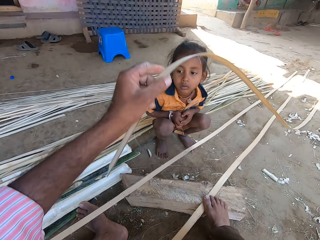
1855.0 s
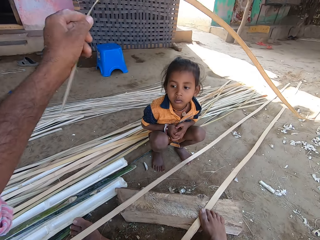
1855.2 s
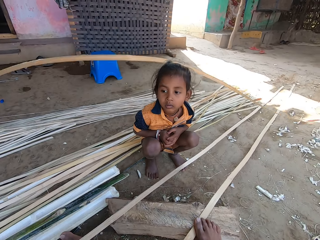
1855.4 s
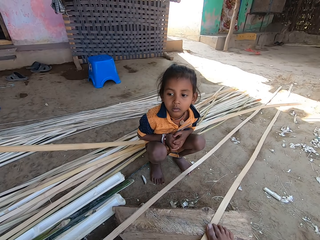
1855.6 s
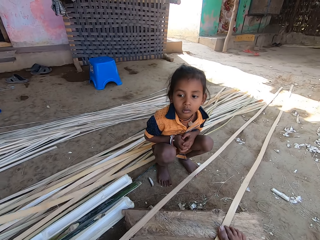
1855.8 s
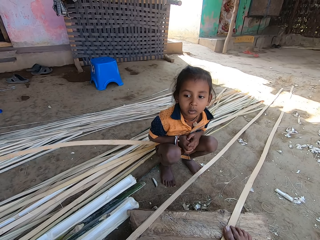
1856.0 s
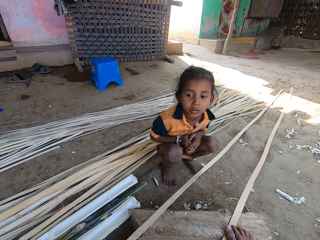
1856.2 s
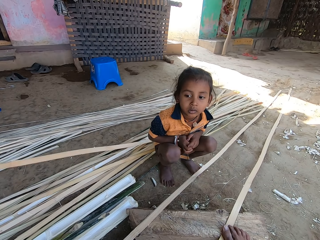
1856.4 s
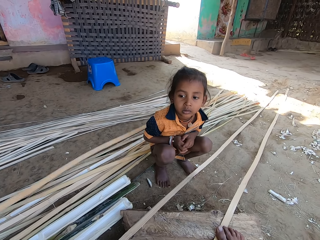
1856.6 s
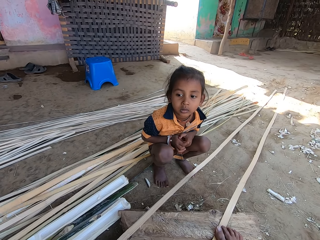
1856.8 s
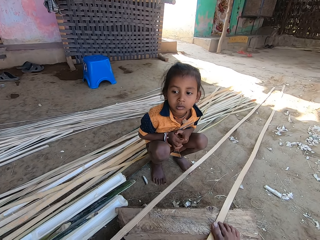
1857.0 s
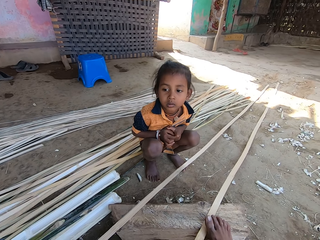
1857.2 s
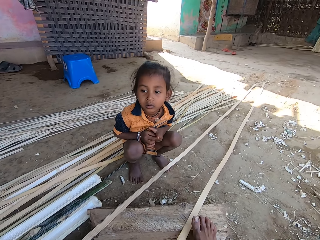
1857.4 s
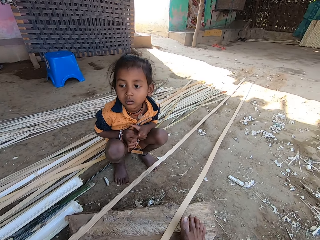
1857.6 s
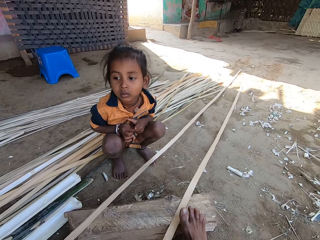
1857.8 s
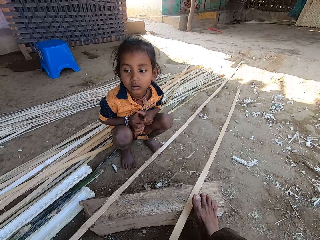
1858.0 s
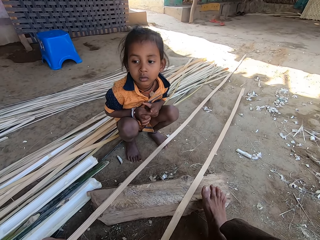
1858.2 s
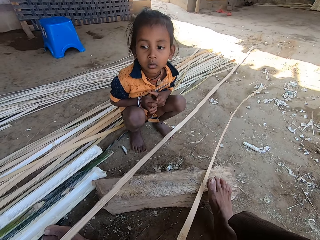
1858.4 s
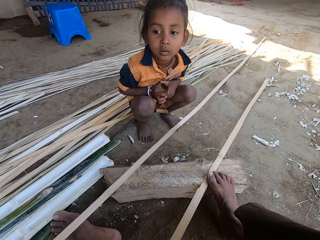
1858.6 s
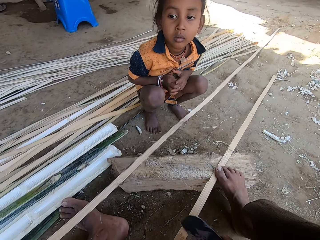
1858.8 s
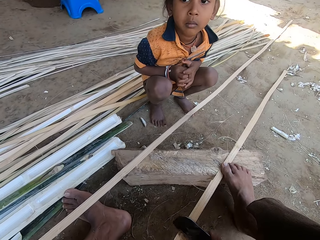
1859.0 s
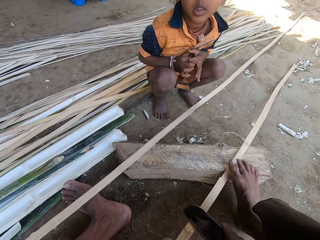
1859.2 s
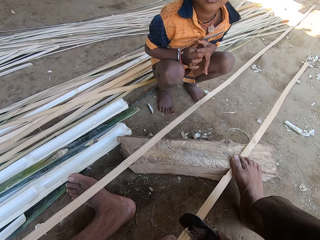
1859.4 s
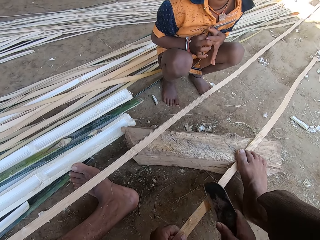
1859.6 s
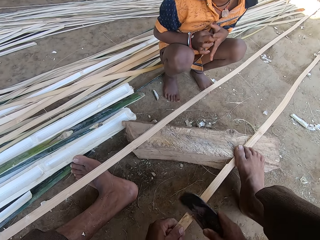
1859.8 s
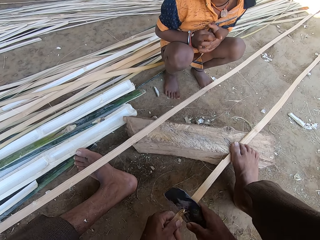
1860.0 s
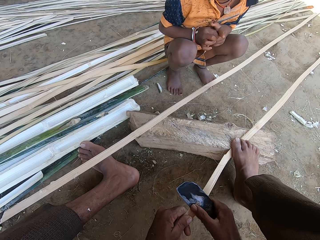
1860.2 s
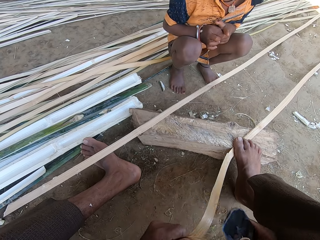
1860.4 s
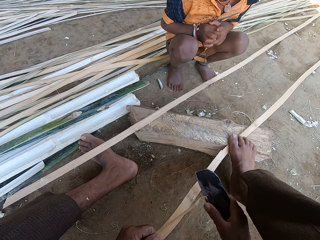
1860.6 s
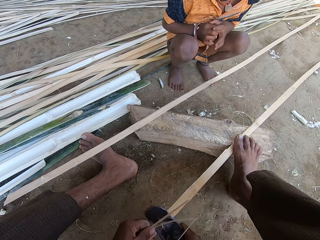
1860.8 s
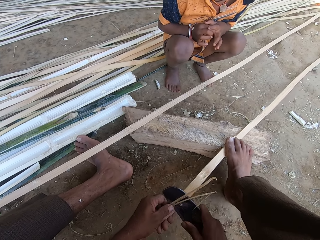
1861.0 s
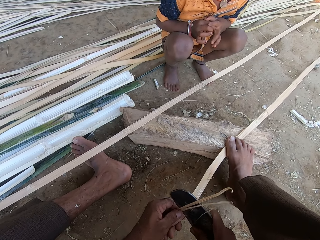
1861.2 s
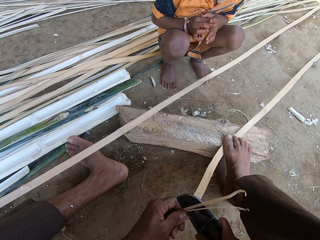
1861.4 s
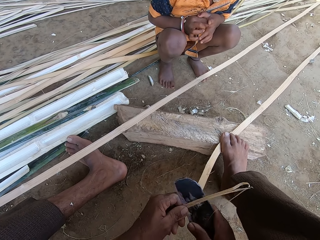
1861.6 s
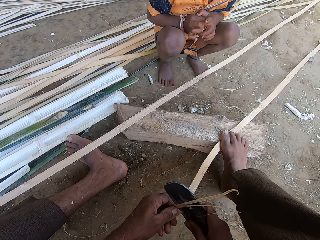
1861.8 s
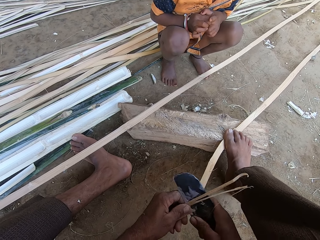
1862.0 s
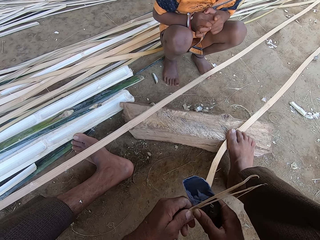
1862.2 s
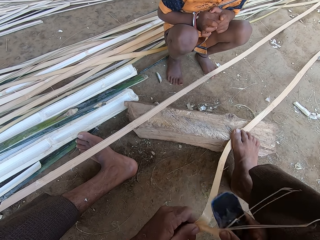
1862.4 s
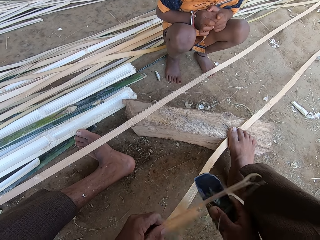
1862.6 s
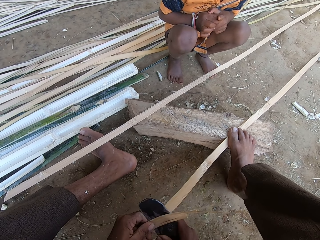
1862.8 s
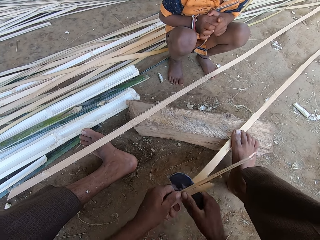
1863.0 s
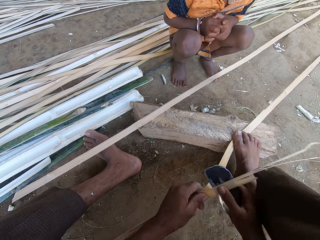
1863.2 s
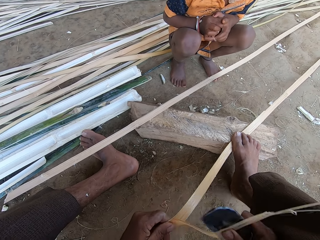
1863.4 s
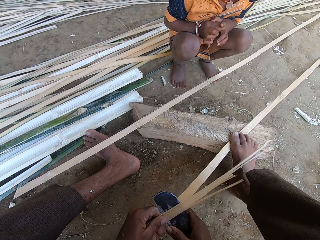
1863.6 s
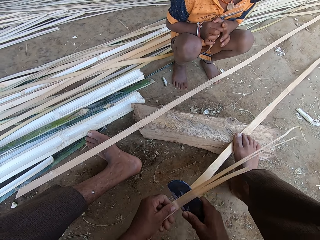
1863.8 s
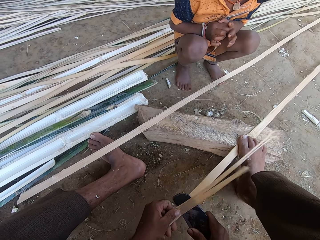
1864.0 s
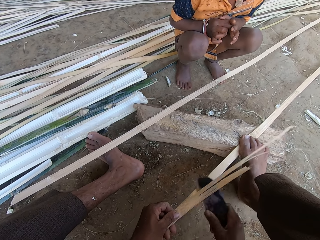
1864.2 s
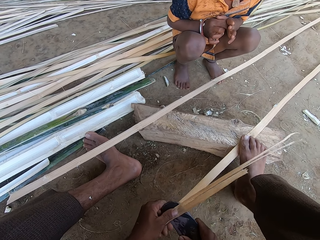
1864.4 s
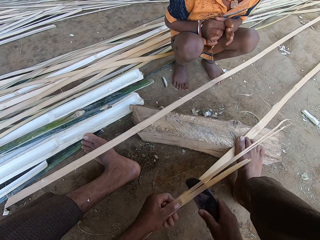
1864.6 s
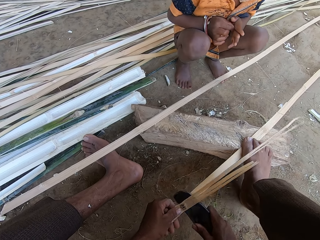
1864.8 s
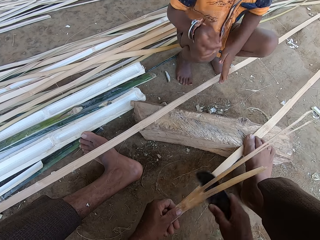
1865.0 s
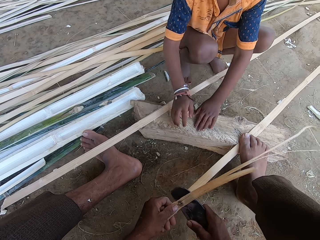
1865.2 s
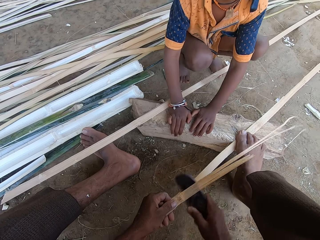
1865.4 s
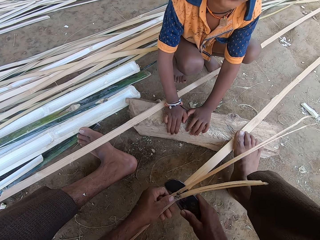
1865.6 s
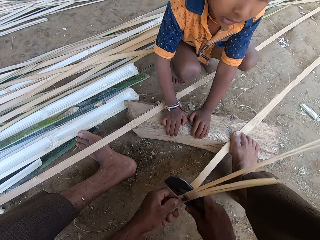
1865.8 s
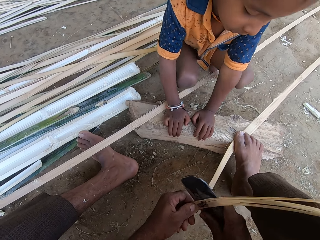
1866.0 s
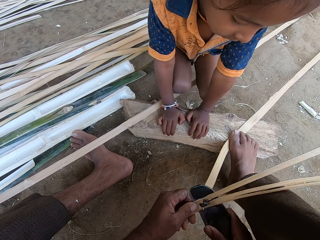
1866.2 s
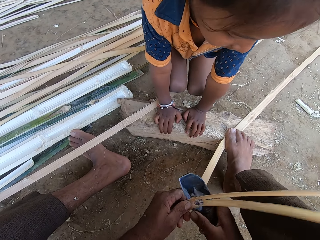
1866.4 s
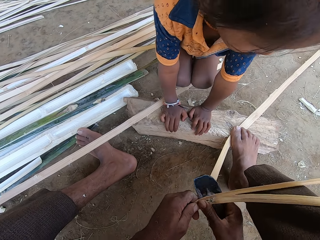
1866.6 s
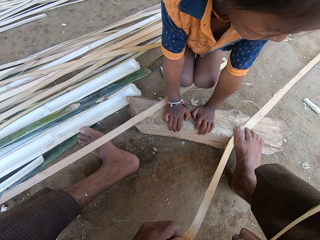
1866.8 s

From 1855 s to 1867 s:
The camera wearer moves the bamboo. They place the bamboo on top of other bamboos on the ground. They look around. They pick up the bamboo. They use a knife to shape the bamboo. They peel the bamboo.

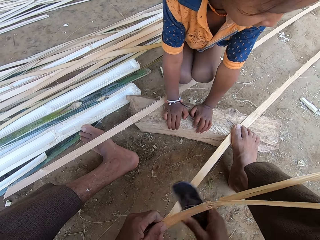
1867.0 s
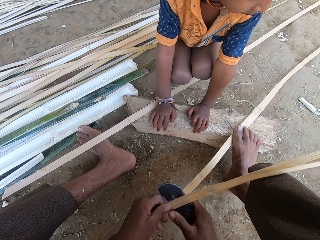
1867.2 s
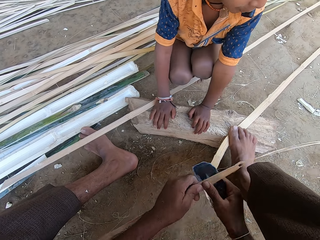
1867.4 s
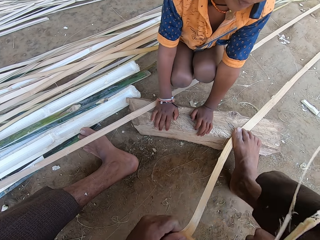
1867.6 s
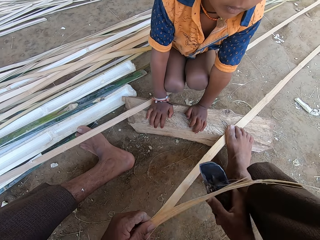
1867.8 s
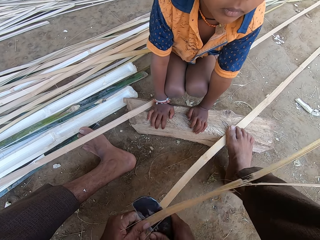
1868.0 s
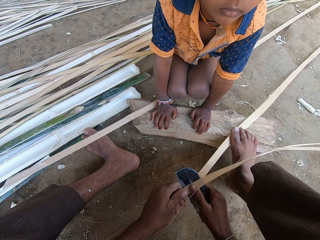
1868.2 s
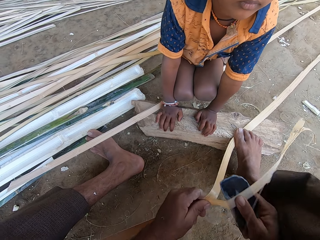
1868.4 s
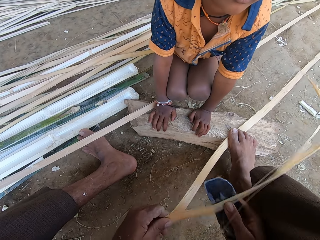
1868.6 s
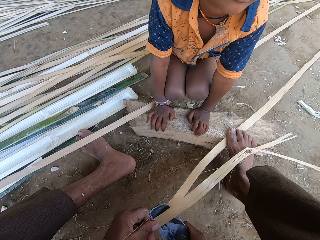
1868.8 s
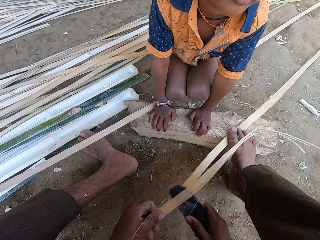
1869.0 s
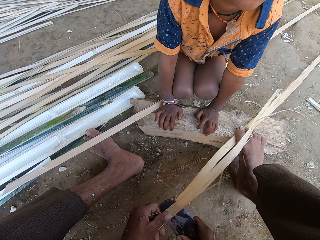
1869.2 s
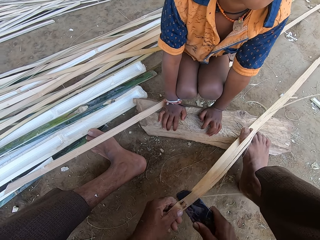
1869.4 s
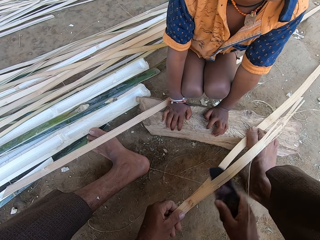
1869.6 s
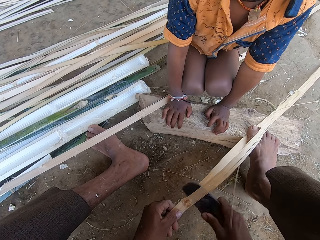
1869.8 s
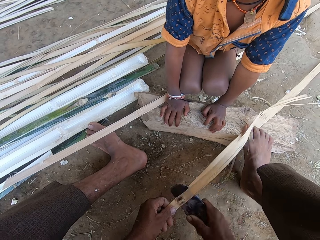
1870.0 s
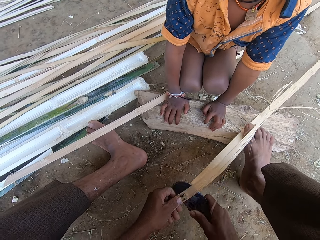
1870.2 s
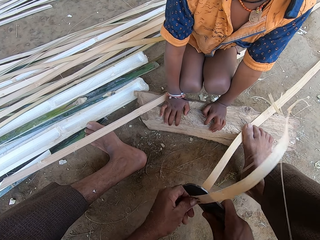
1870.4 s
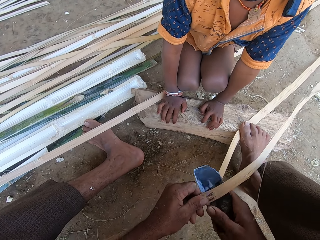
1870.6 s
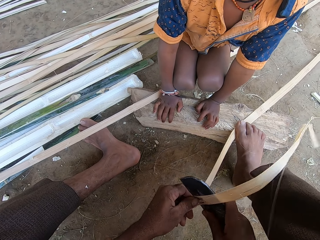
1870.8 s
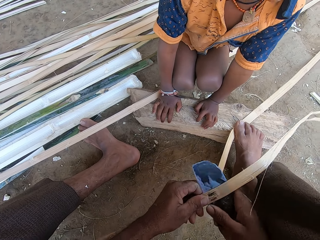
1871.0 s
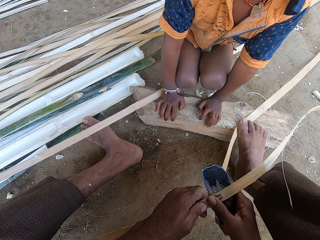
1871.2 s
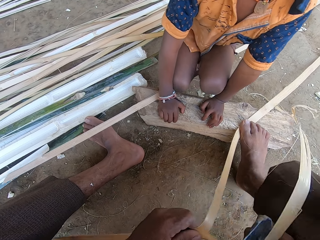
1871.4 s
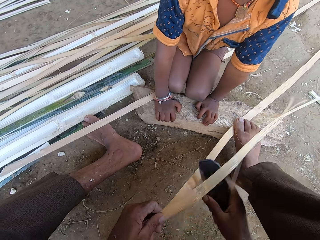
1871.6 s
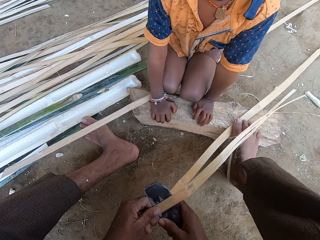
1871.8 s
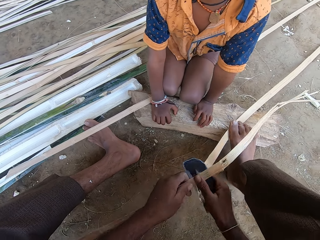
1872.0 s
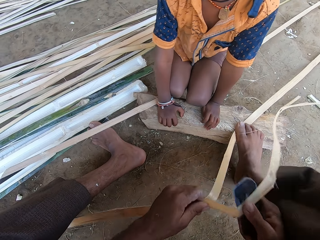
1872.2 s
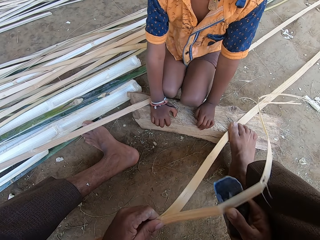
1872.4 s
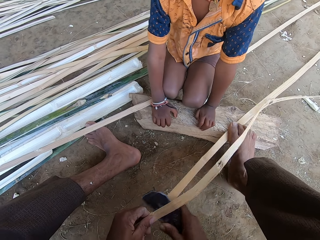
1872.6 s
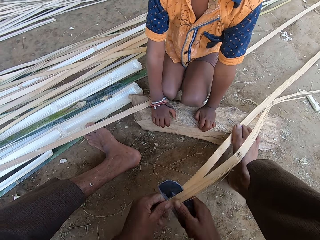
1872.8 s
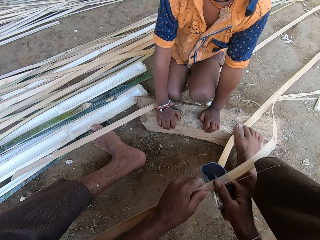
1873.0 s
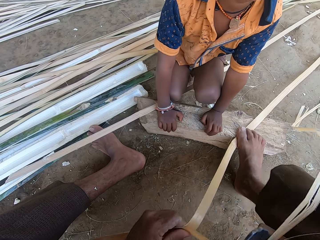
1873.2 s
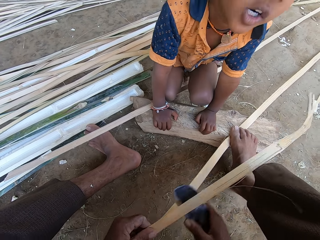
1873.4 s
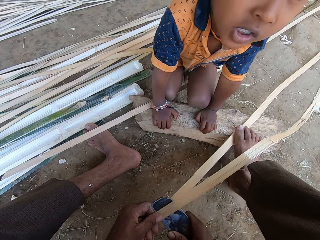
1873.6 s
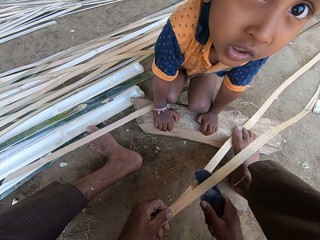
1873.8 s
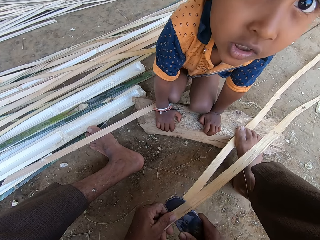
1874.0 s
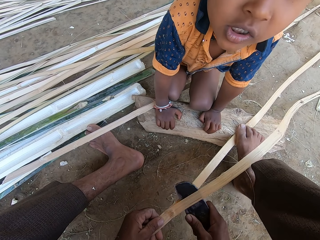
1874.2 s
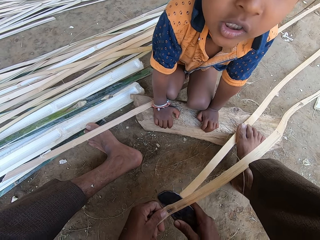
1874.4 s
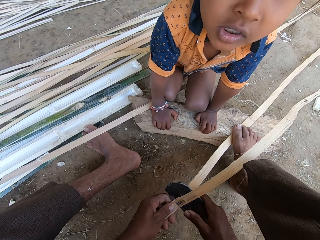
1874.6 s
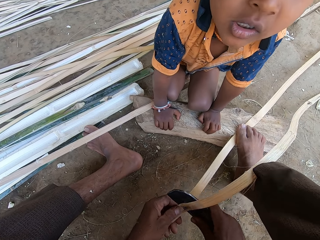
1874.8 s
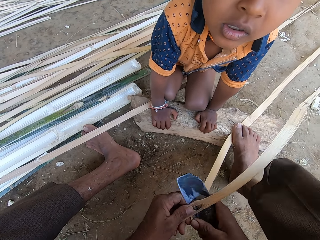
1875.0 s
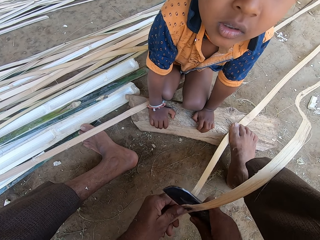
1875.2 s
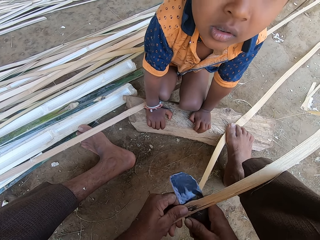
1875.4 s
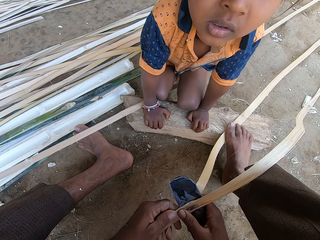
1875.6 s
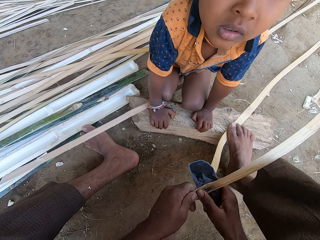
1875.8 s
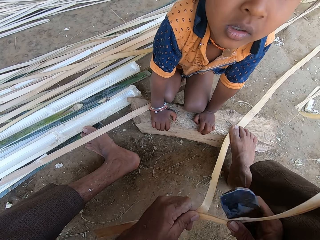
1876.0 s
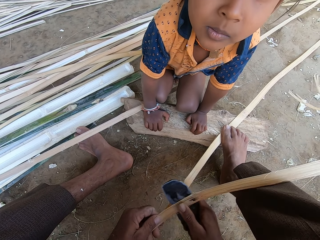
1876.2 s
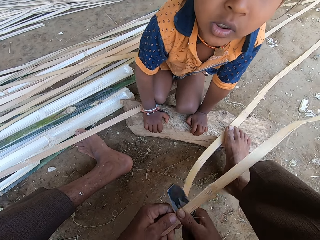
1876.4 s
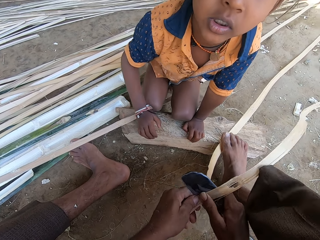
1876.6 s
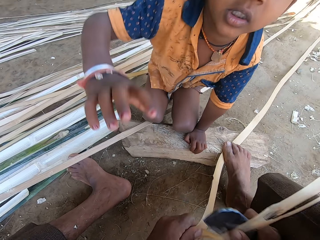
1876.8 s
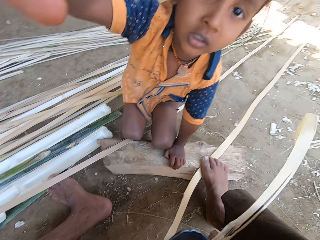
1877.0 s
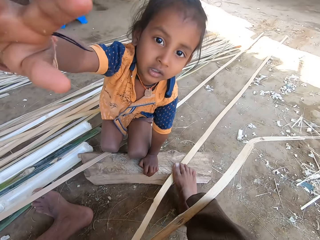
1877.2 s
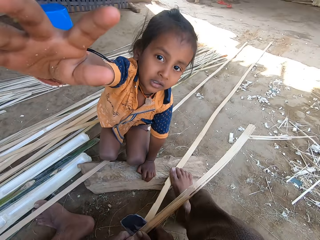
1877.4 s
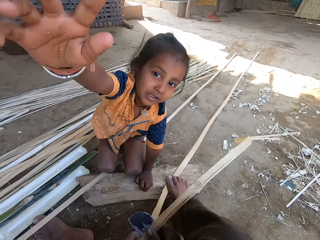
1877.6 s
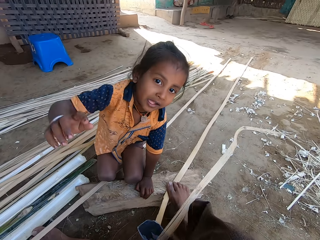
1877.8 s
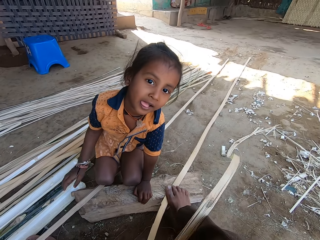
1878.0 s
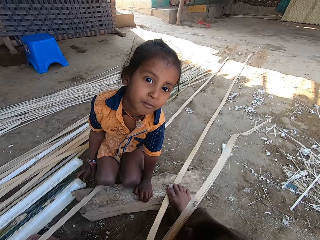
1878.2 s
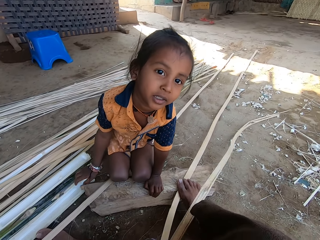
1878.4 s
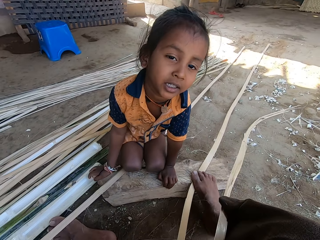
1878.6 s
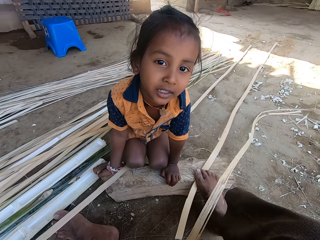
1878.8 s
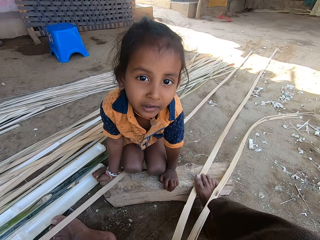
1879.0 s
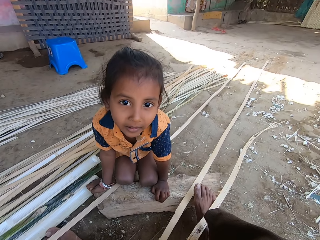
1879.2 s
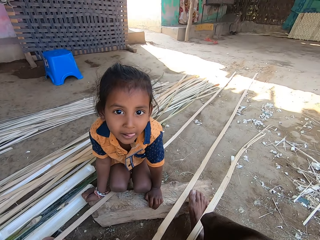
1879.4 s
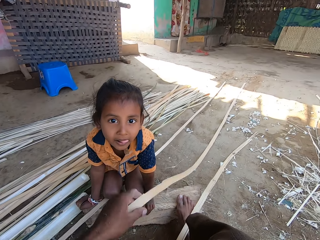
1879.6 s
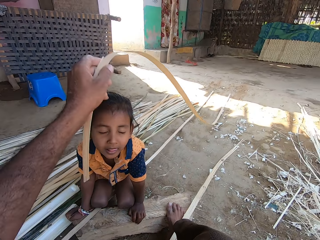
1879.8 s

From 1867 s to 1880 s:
A man gestures with his hands.
